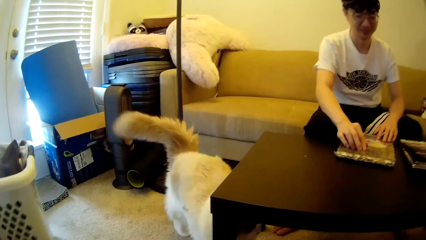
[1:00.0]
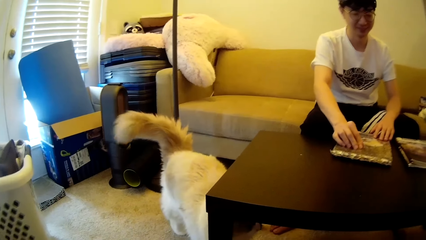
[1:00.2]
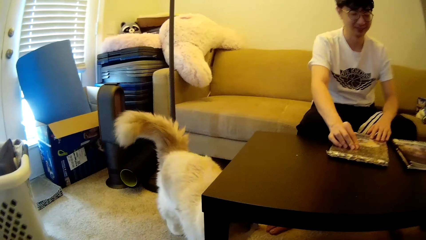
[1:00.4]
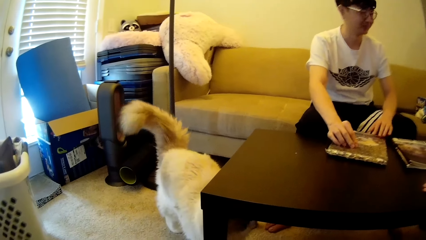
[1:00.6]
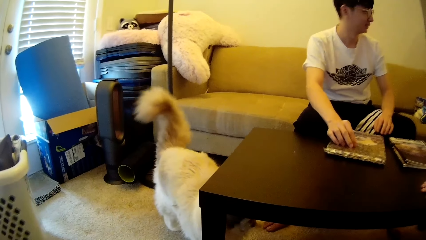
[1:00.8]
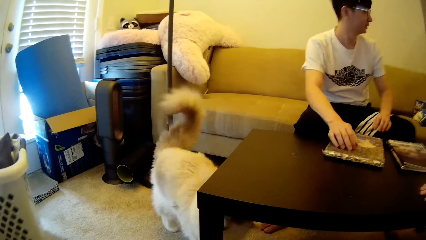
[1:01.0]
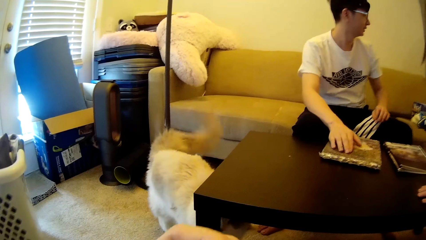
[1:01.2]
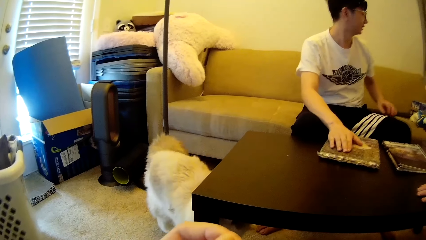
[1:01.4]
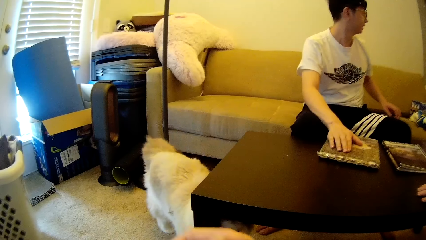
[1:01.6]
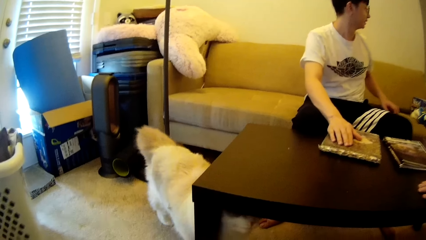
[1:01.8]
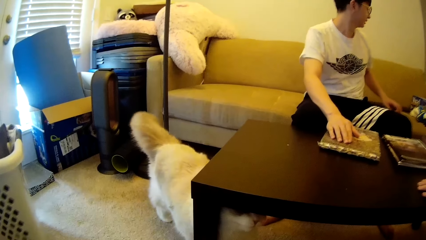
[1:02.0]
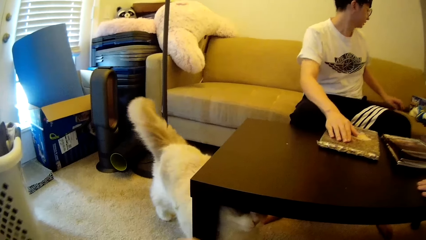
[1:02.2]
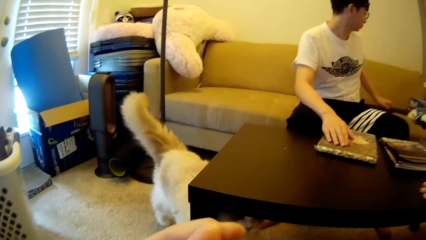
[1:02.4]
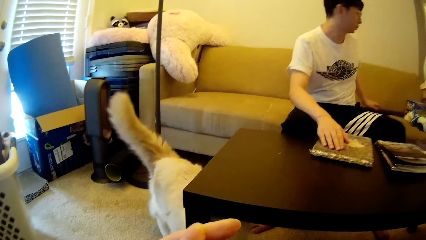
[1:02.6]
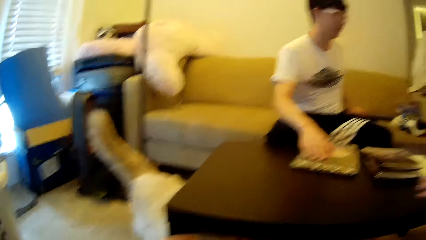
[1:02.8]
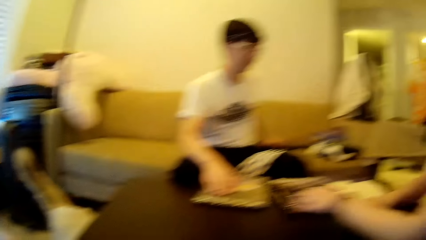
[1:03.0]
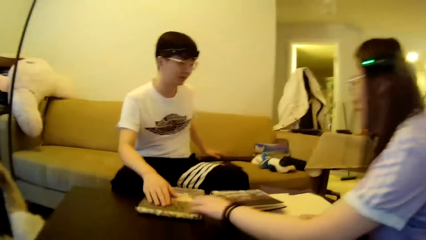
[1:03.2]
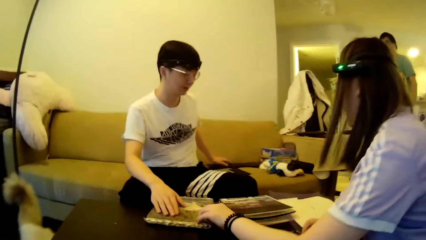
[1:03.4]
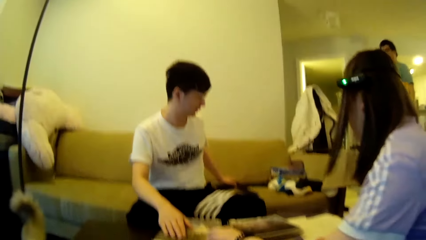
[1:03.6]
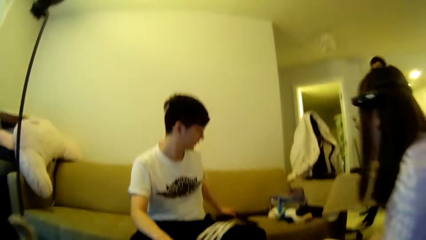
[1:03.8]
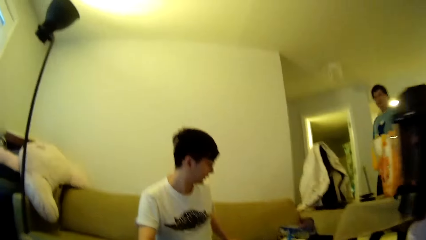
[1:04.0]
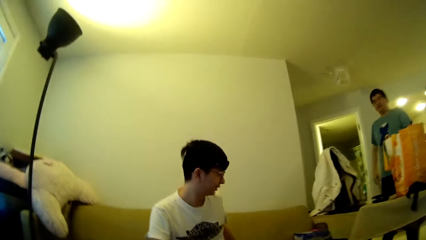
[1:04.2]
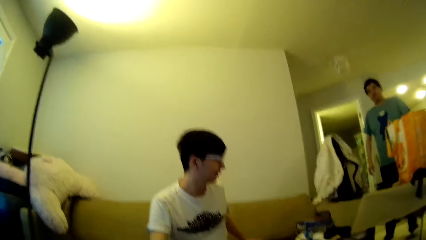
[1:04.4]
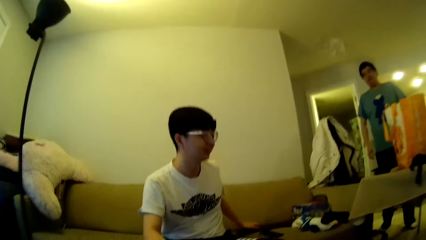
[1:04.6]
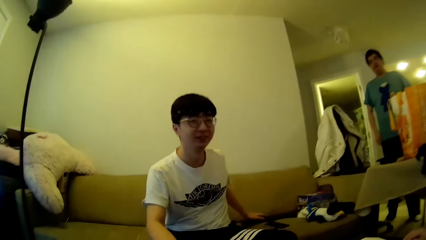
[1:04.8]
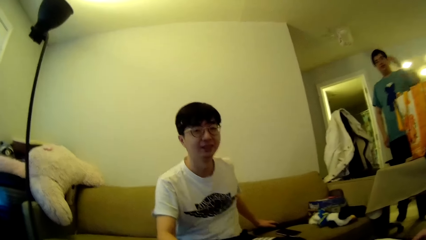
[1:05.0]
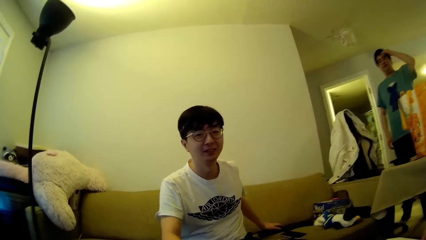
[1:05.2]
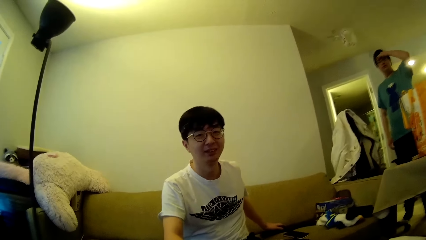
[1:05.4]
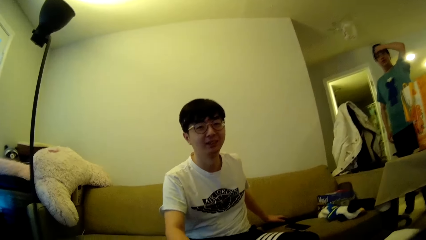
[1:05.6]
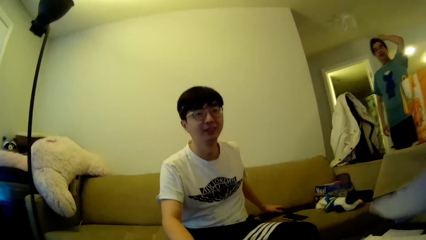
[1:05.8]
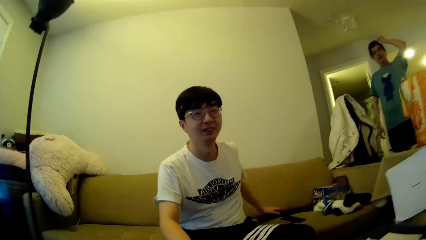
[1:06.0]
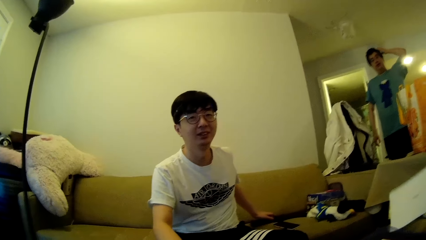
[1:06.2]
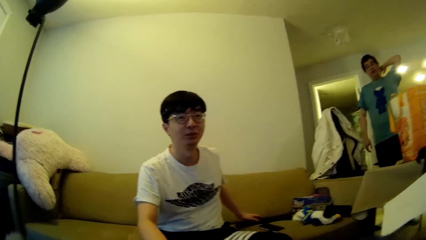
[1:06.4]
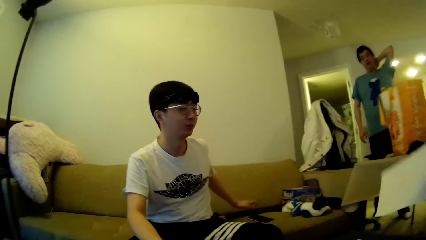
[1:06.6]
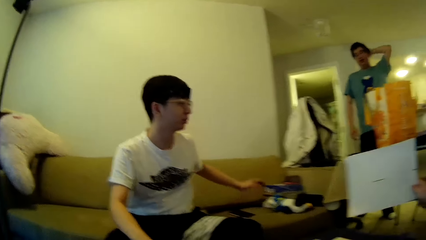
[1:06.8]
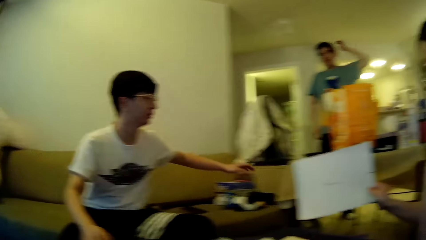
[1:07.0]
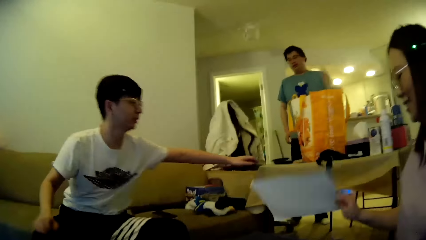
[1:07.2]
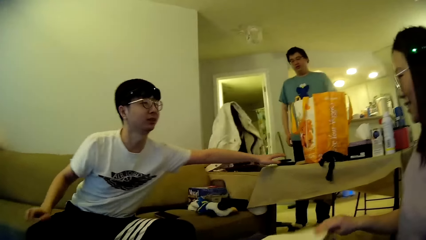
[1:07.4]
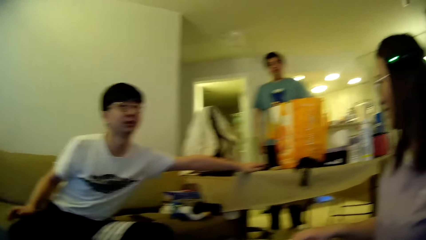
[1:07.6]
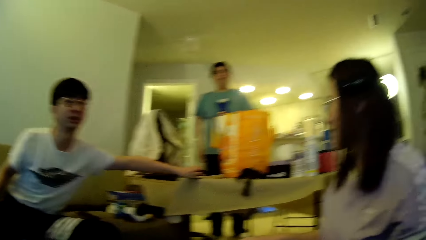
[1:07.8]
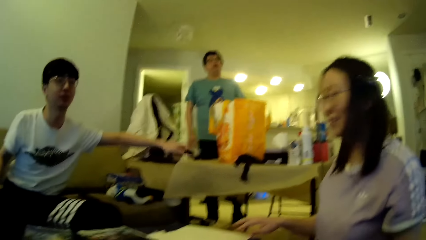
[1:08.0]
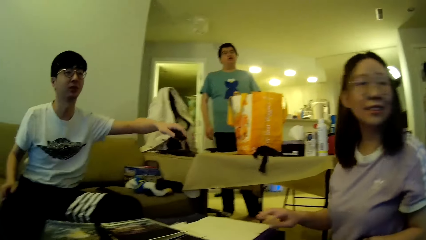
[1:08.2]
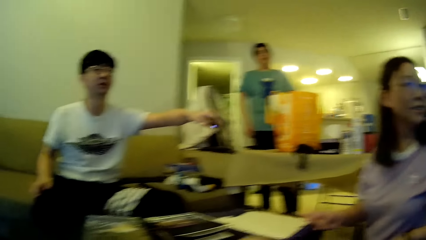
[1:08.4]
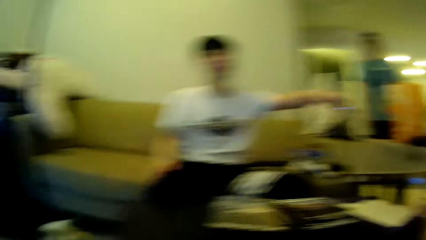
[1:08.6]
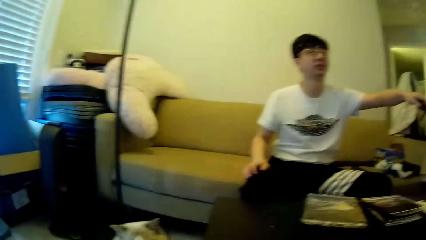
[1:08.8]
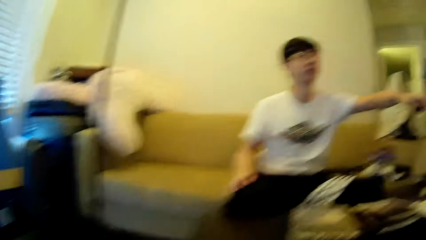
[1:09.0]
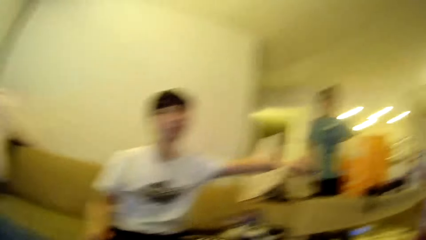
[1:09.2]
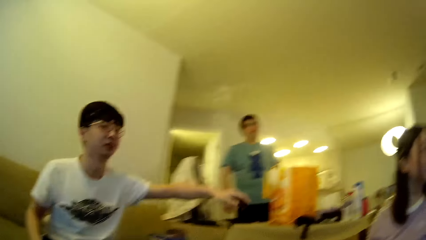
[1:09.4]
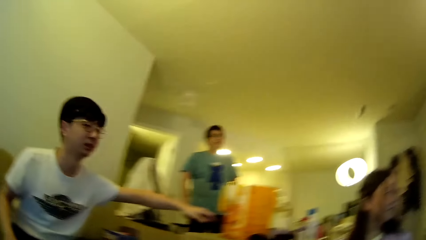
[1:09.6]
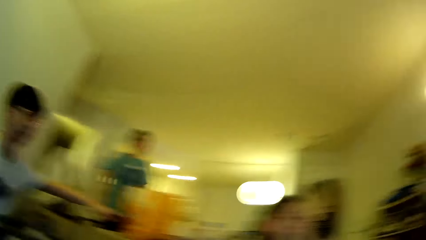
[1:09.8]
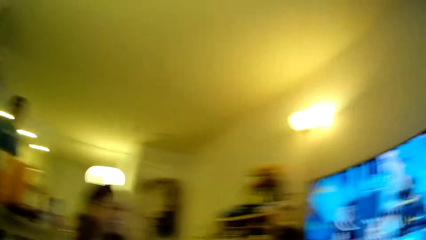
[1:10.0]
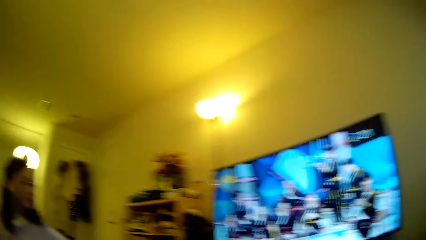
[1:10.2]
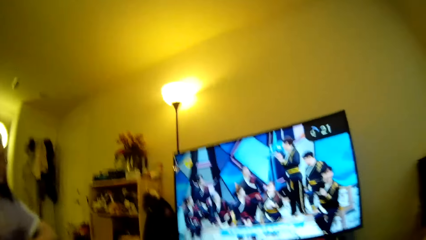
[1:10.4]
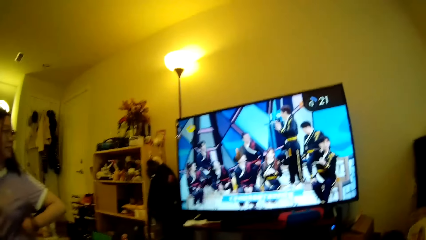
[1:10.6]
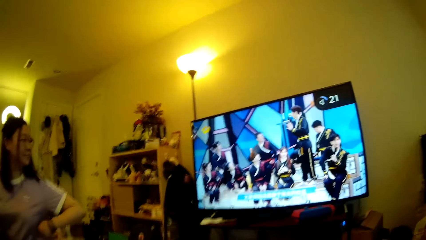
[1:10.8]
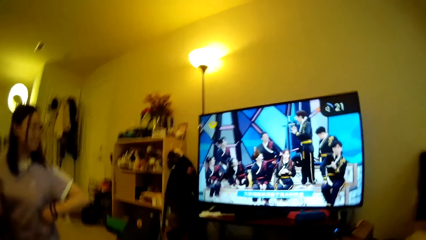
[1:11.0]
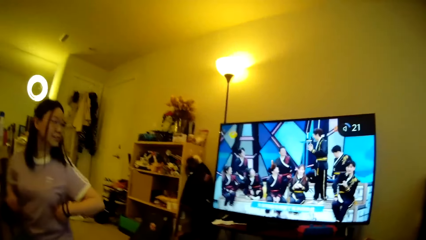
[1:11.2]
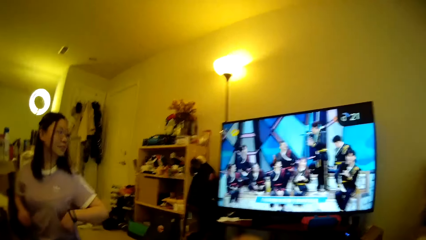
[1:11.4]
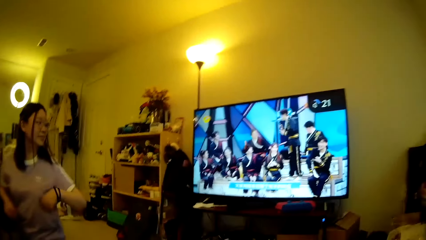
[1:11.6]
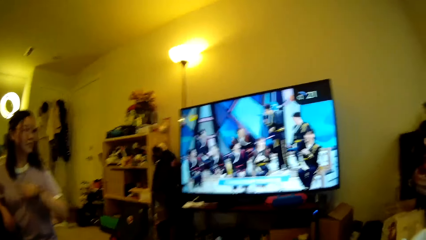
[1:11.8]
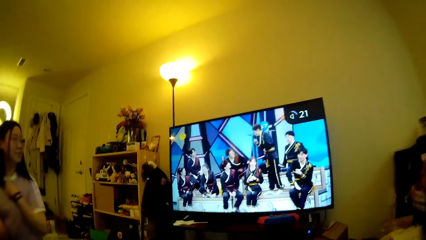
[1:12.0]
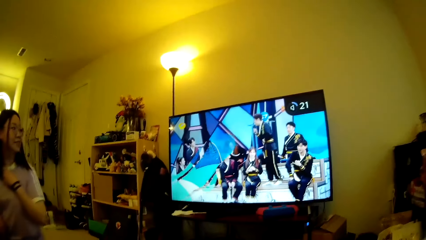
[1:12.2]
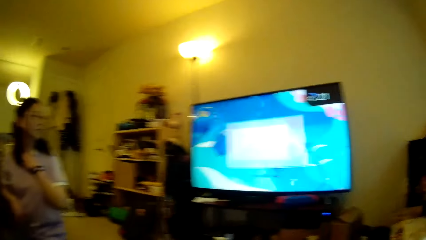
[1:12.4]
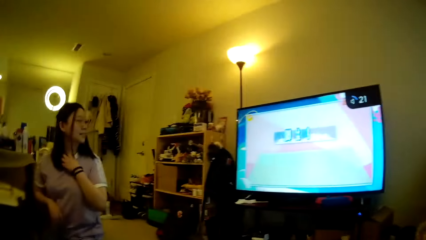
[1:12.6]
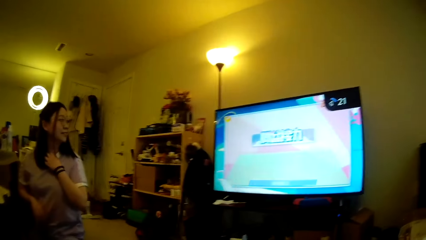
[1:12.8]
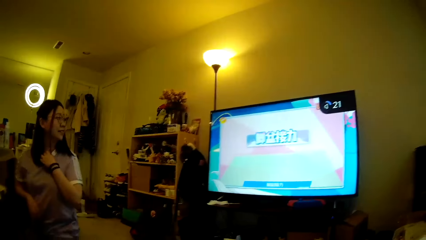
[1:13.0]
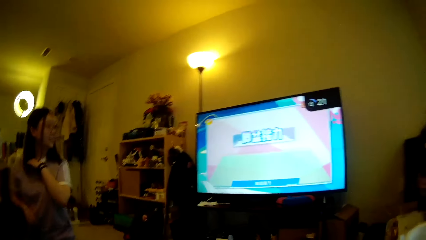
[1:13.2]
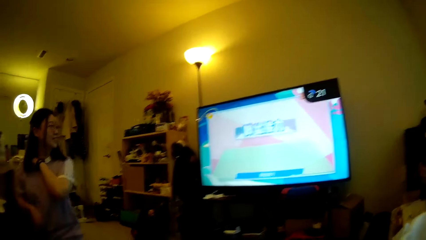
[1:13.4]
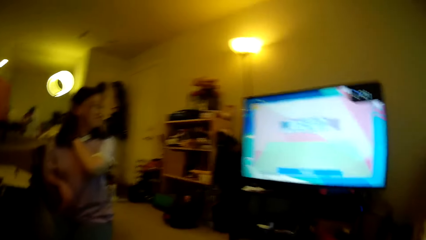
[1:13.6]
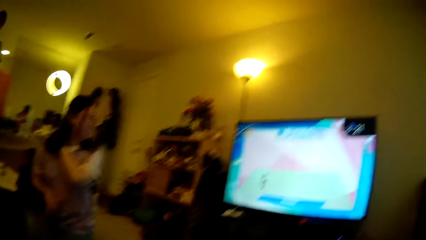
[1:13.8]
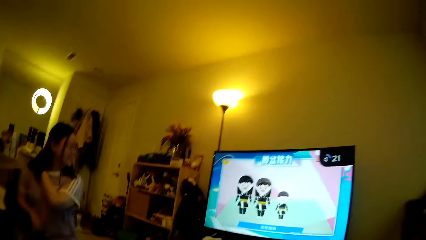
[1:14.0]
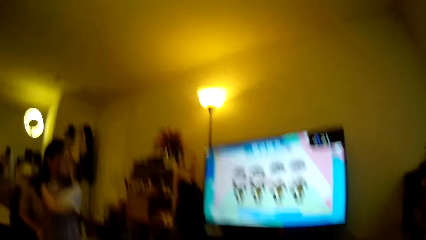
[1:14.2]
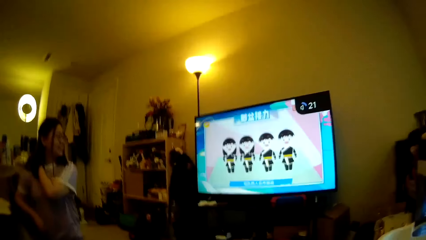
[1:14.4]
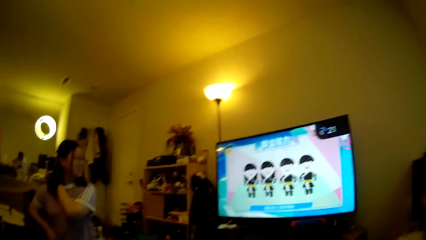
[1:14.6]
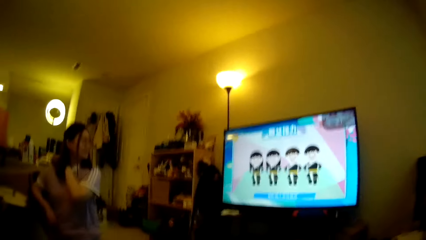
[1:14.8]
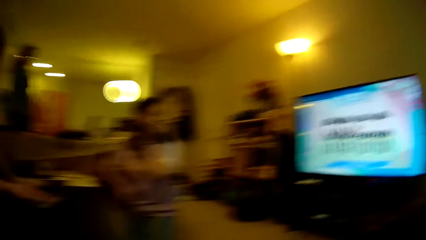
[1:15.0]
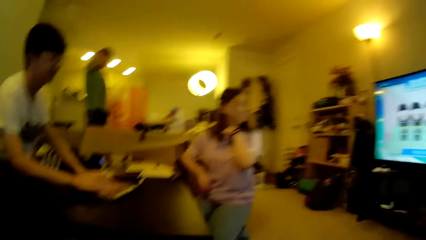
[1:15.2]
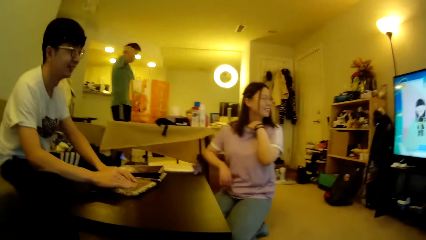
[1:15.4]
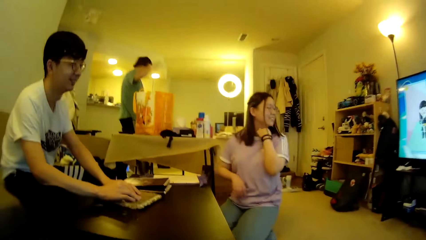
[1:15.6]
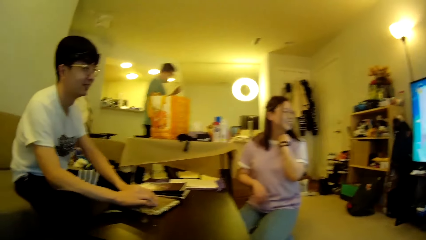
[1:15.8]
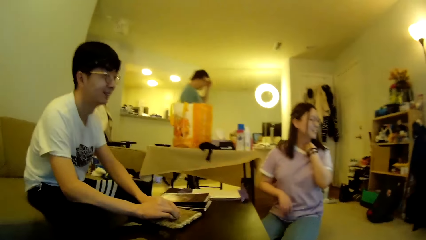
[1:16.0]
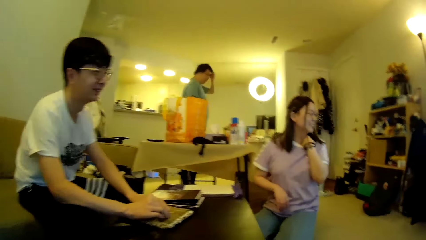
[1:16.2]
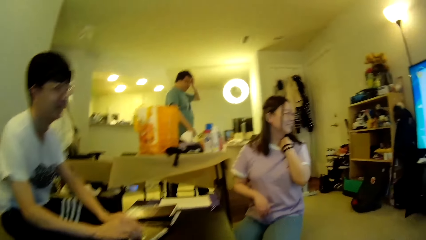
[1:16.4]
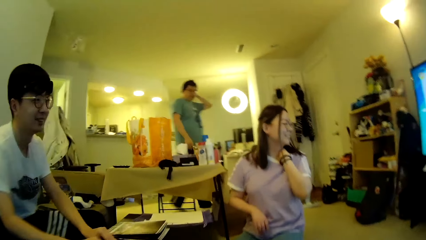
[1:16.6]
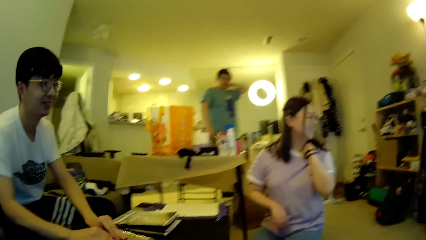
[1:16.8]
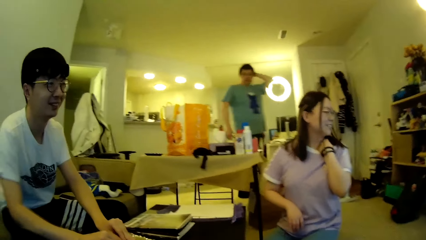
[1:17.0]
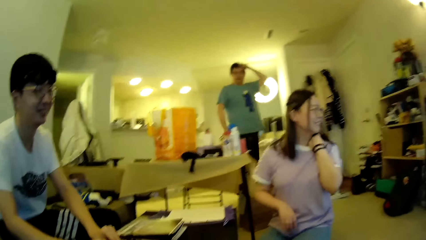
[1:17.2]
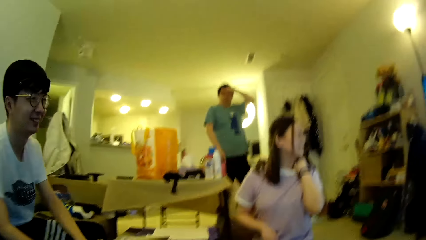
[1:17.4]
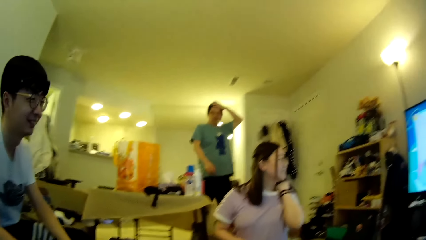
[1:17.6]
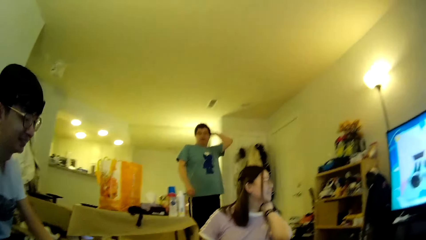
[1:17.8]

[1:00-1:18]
A man touches the book and moves the hand. A lady touches the book. The camera wearer looks around. The lady puts the left hand on a pattern puzzle. Another man touches the face. The other man adjusts his hair. The lady looks at the book. The other man drops the left hand. The first man picks up a remote on a table. The first man controls a television using the remote. The camera wearer looks around. They look at the television. The lady looks at the television, moves the hand, adjusts her t-shirt and looks at the television. The camera wearer looks at the television. They look around. The other man walks around in the house, adjusts his hair and steps forward.
